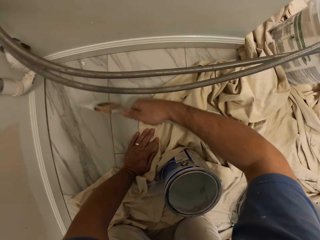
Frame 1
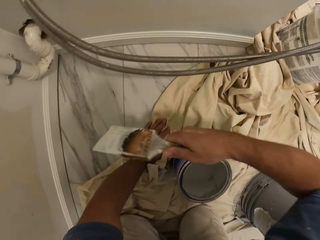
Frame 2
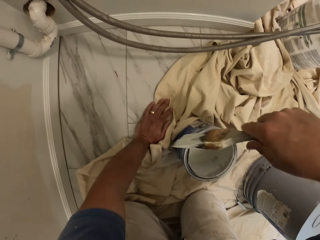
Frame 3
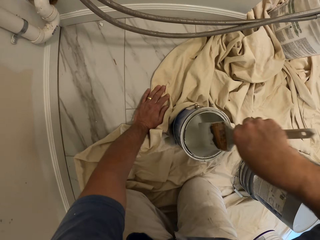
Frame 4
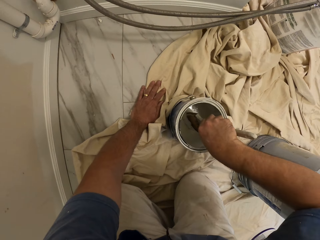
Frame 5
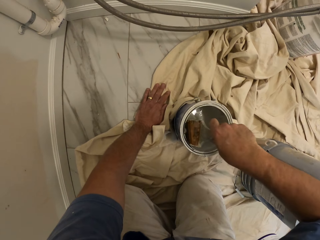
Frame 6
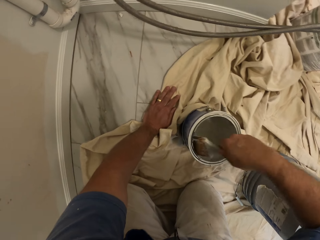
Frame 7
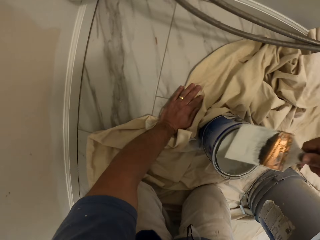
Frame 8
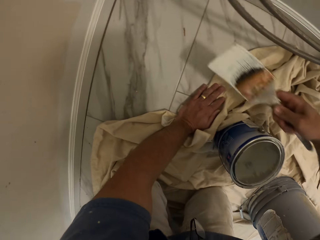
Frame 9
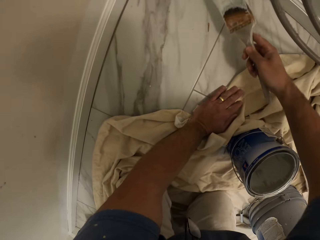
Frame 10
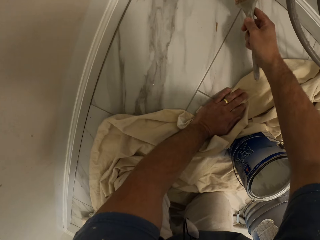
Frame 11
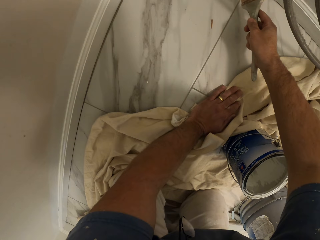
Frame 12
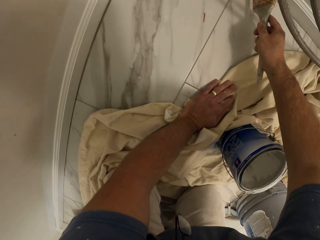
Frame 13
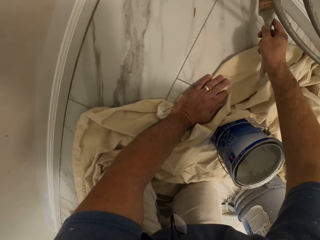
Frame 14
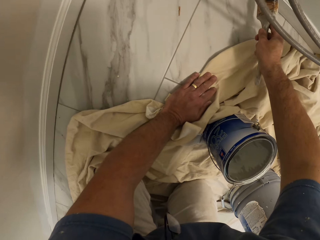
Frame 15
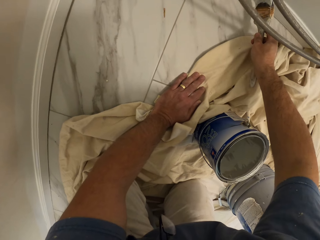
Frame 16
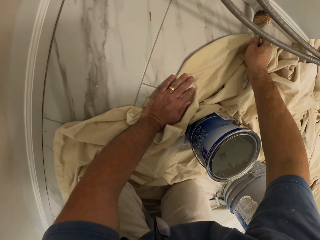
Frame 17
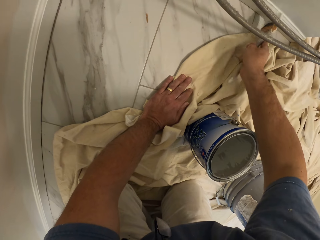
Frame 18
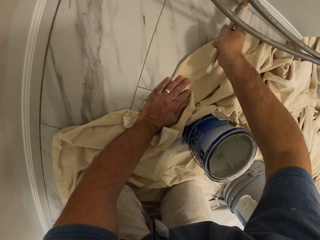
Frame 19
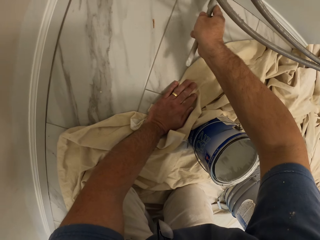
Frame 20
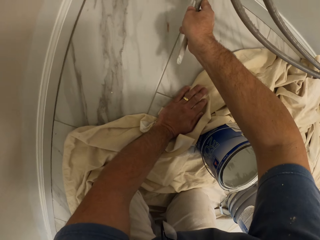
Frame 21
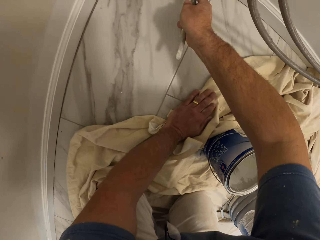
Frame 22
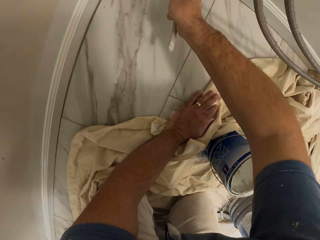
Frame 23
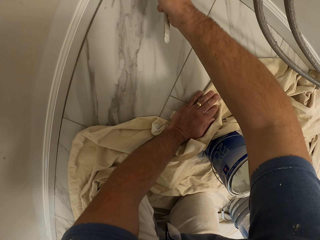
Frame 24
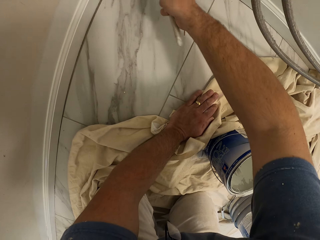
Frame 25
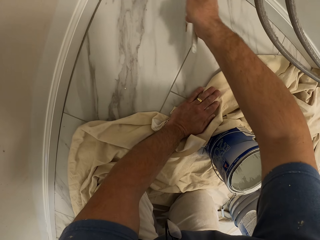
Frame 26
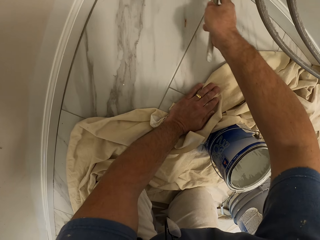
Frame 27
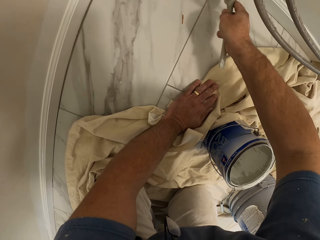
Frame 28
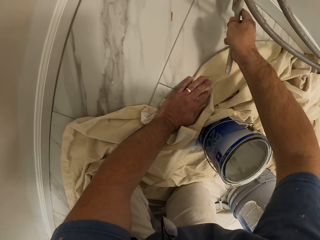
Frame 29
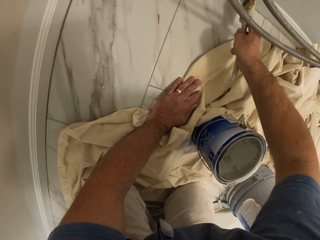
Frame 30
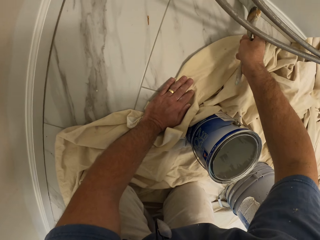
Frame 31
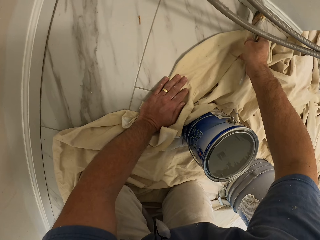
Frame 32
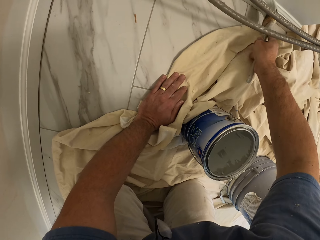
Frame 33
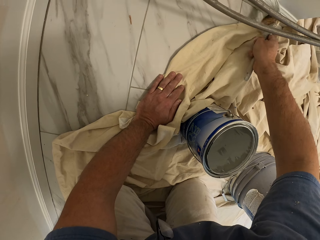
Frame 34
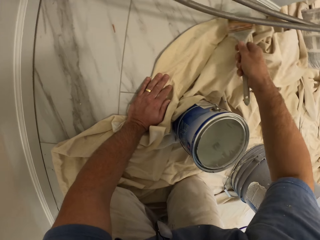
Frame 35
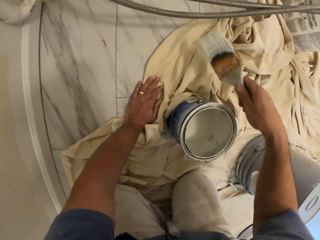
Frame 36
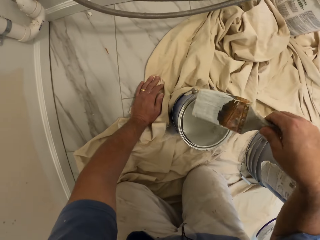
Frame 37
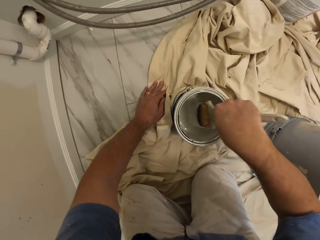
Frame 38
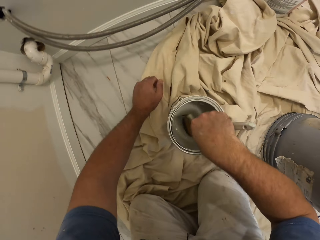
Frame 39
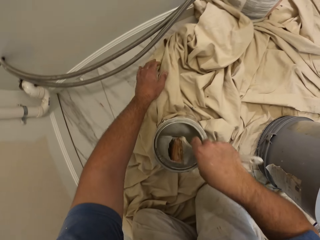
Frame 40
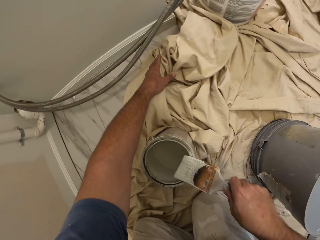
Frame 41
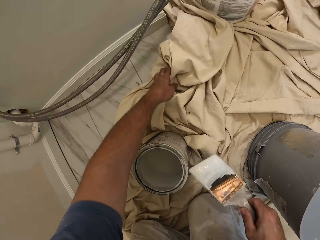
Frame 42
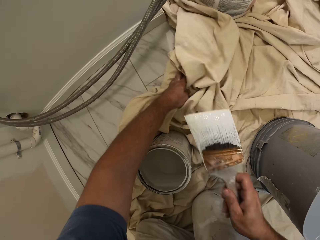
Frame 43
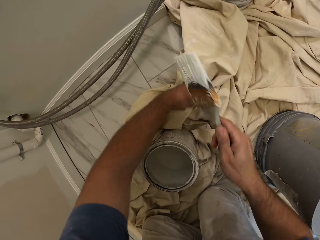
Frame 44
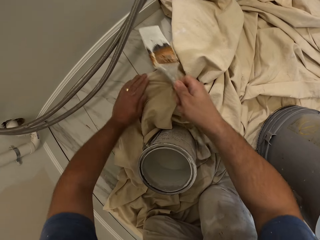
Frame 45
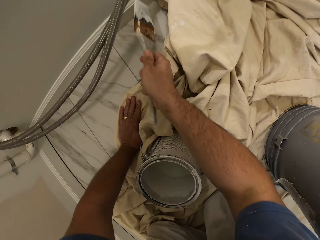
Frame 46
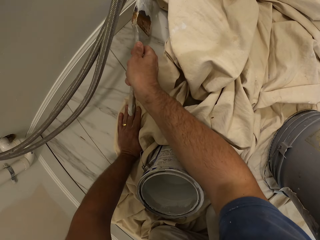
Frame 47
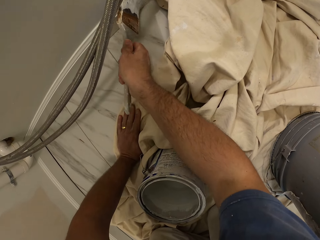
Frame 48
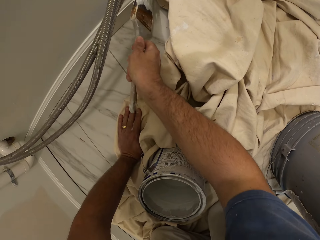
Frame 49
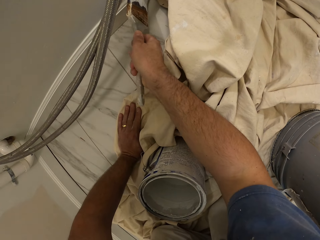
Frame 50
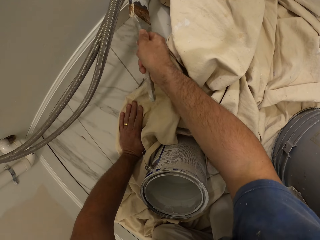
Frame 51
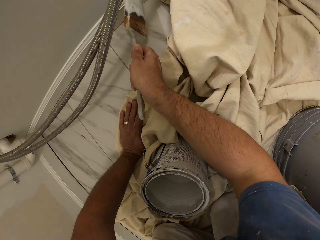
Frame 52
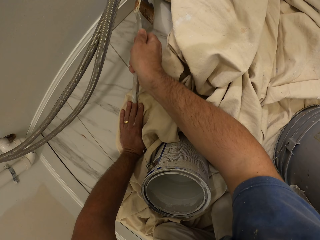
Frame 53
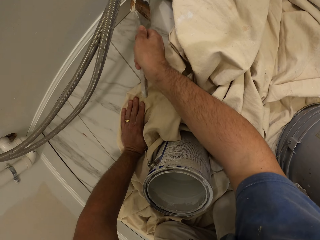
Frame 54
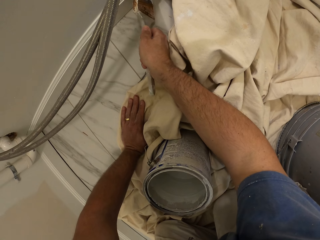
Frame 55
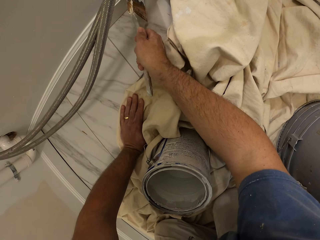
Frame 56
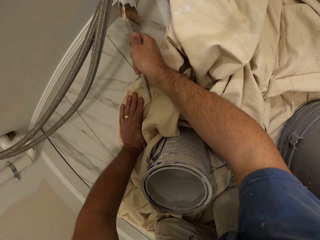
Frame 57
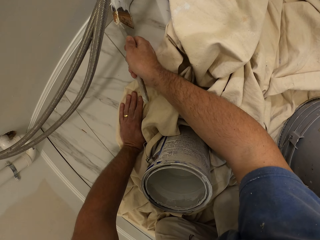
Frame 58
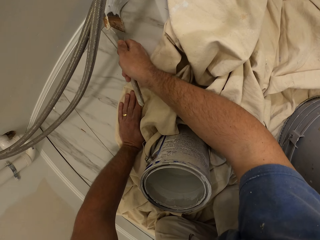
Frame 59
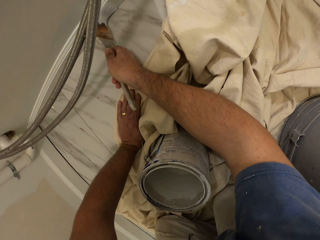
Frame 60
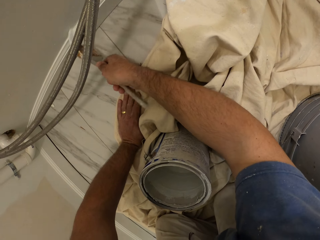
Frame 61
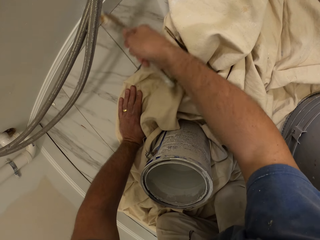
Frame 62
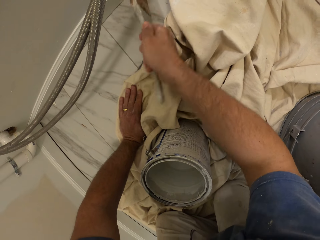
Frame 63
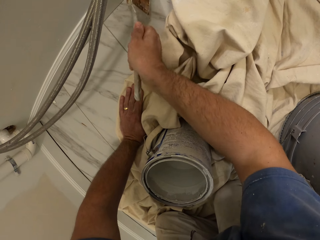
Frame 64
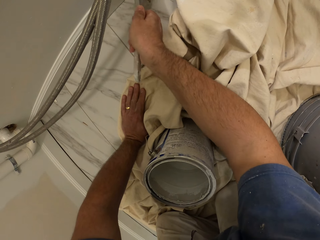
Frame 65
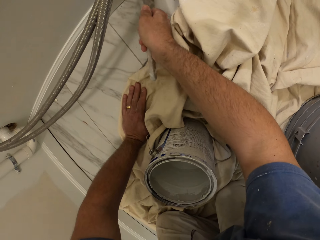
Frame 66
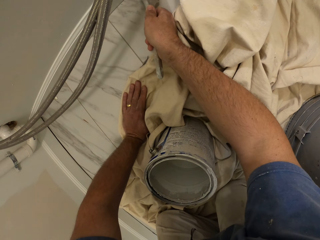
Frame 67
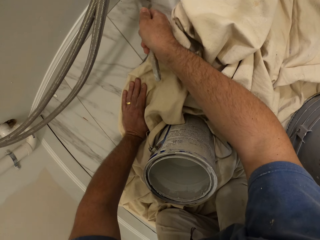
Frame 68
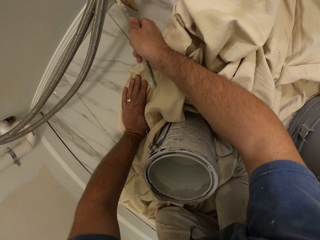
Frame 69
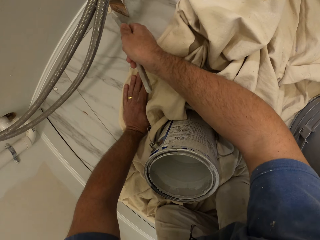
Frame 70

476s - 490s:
The camera wearer takes paint from a bucket of paint with the paint brush in his right hand. He paints the wooden frame on the base wall. He takes paint from the bucket of paint with the paint brush in his right hand. He adjusts the cloth on the floor with his left hand. He paints the wooden frame on the base wall.

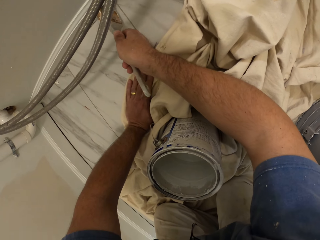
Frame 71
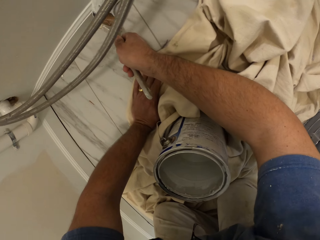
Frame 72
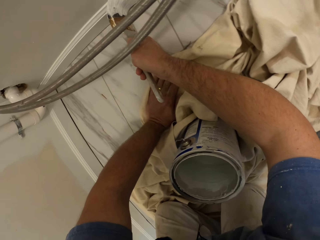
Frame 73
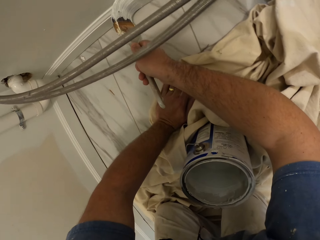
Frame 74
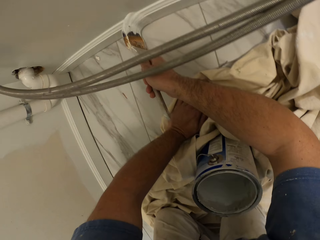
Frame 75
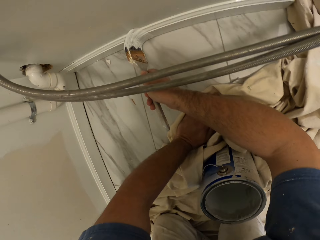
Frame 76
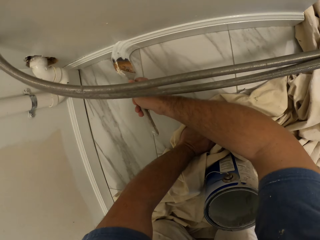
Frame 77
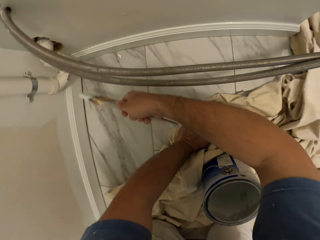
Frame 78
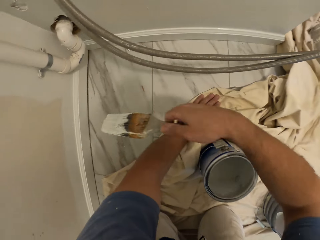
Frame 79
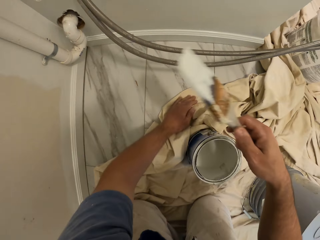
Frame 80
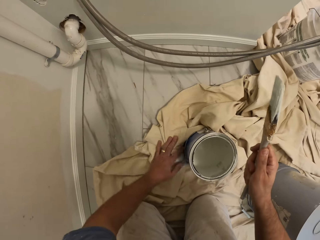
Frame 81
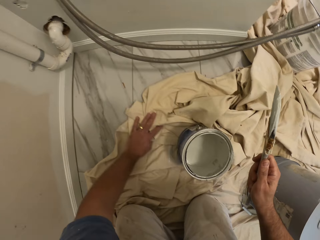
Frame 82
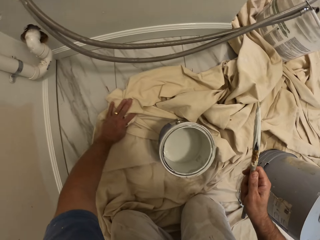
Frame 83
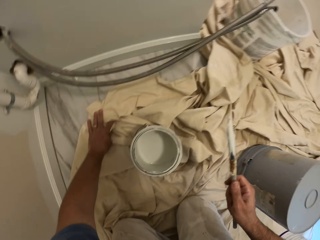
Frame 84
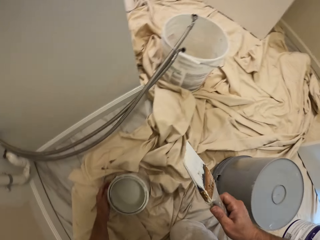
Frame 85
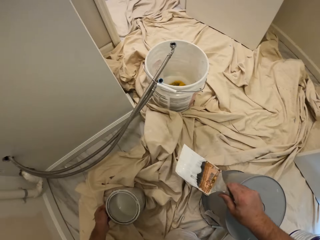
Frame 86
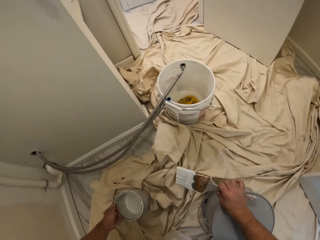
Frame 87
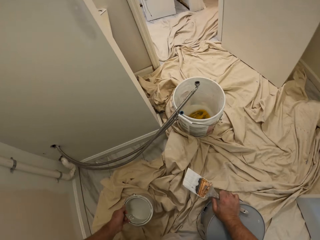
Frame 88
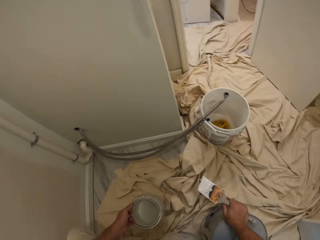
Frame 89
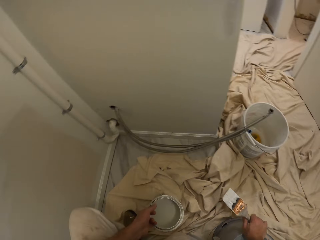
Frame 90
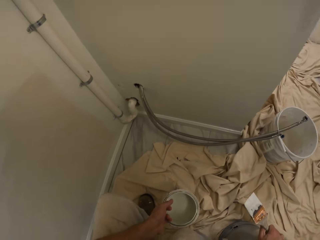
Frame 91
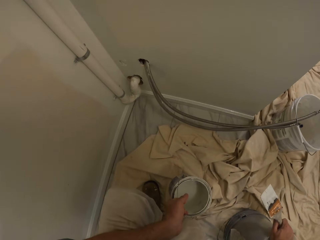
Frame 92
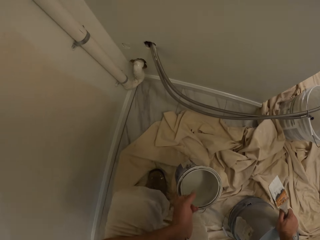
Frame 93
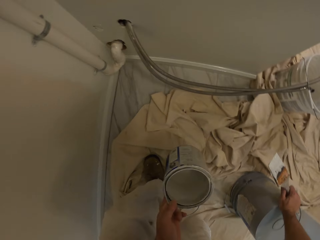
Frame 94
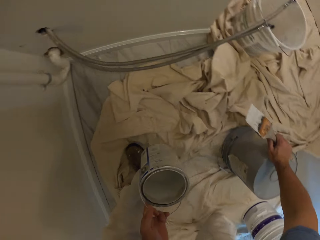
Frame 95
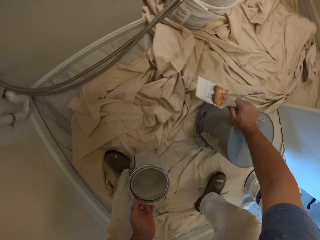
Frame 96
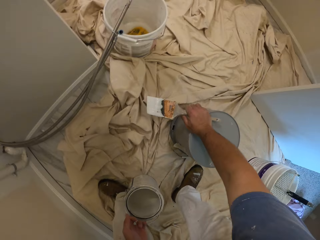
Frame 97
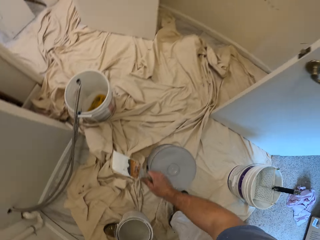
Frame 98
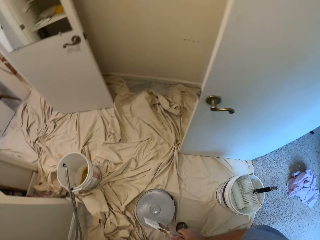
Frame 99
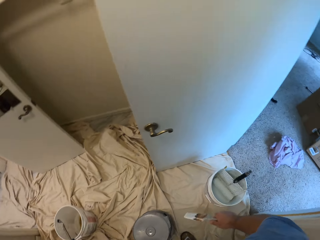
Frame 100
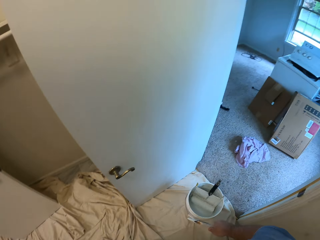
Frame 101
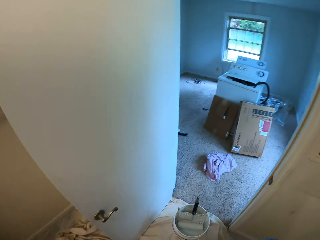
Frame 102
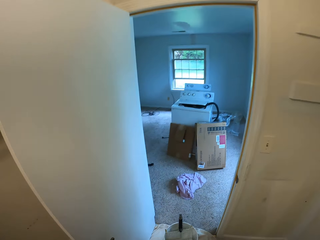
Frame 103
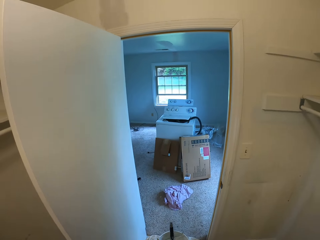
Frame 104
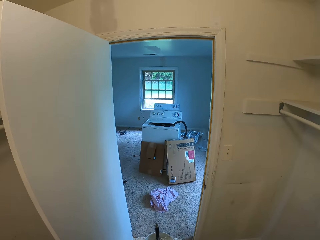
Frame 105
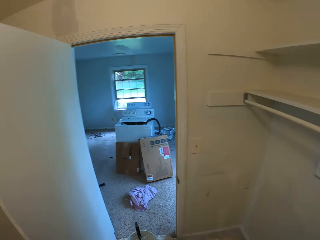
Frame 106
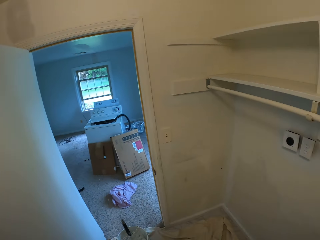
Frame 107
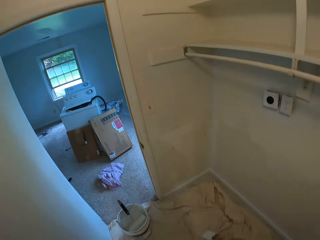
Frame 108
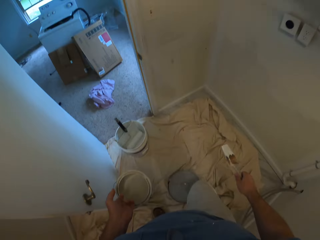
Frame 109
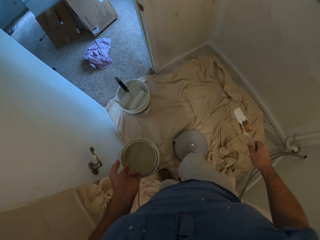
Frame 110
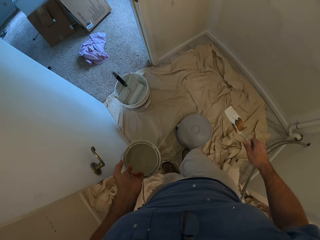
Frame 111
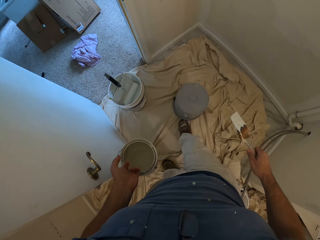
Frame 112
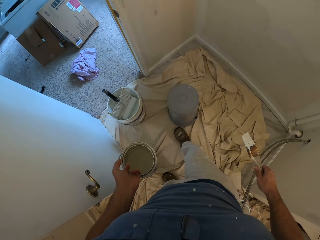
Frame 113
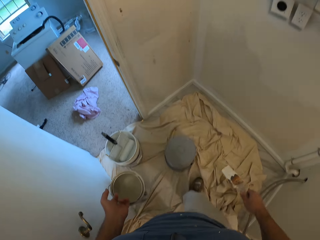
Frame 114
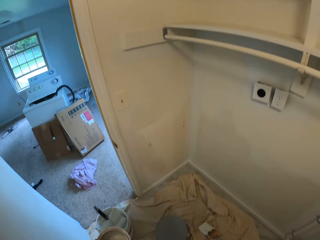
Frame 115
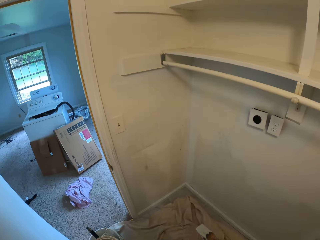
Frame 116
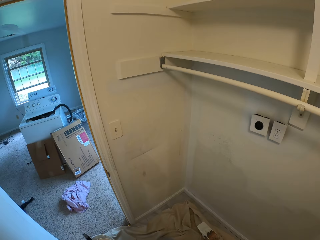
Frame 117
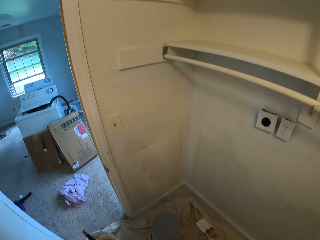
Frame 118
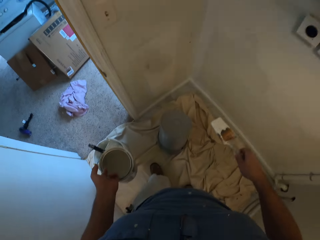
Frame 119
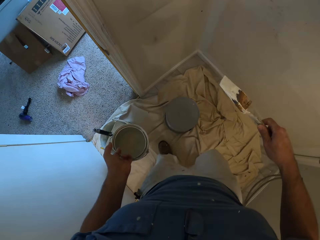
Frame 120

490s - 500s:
The camera wearer pulls the cloth on the floor. He picks the bucket of paint up from the floor with his left hand. He stands up and walks around. He moves a bucket on the floor with his right leg.
